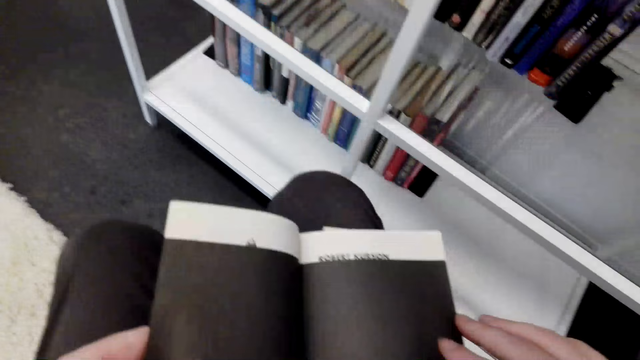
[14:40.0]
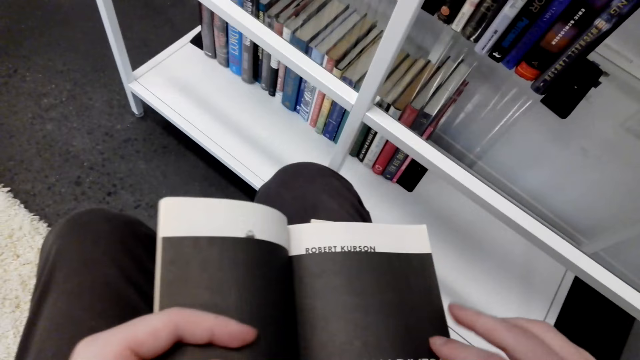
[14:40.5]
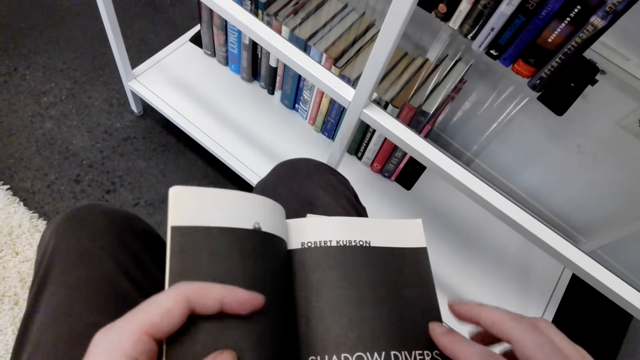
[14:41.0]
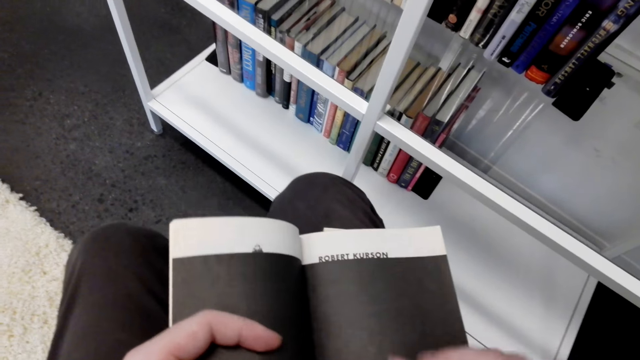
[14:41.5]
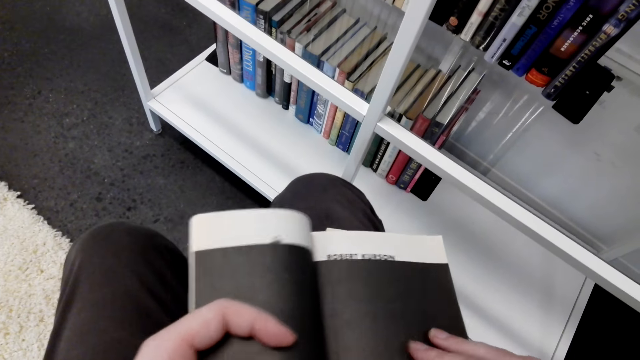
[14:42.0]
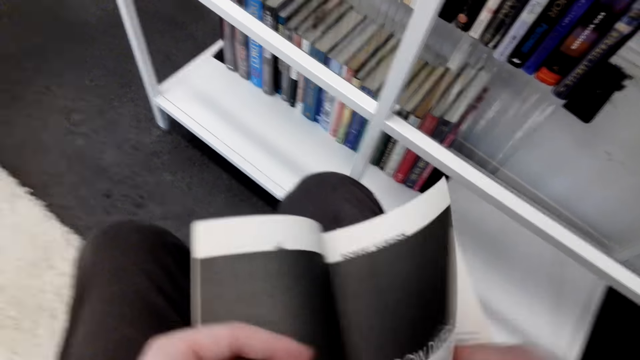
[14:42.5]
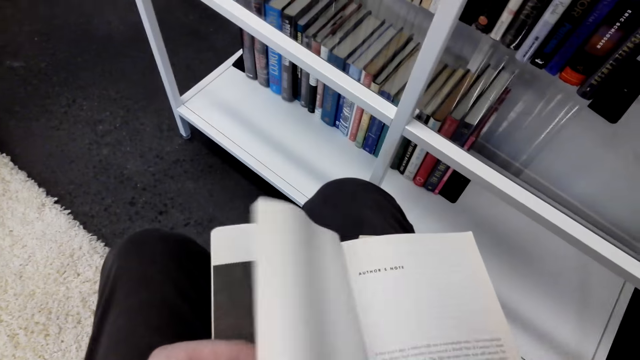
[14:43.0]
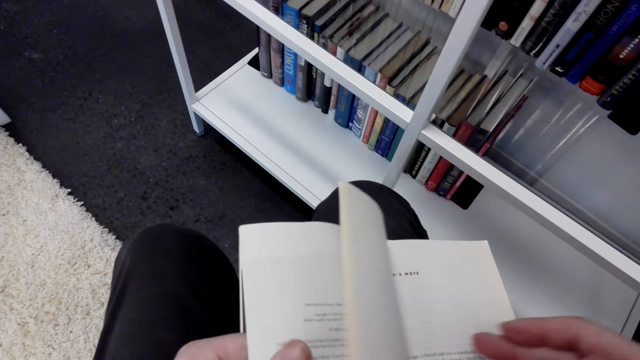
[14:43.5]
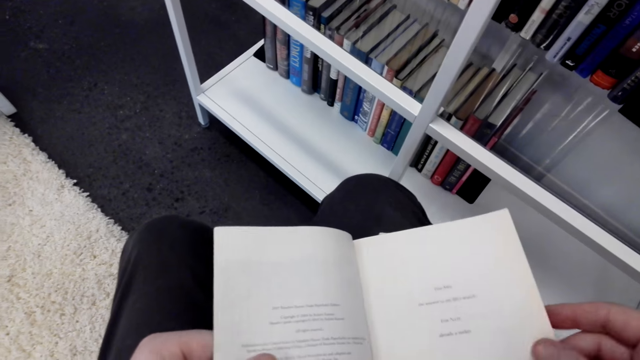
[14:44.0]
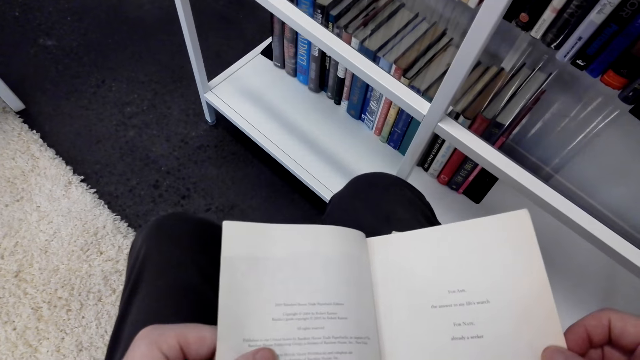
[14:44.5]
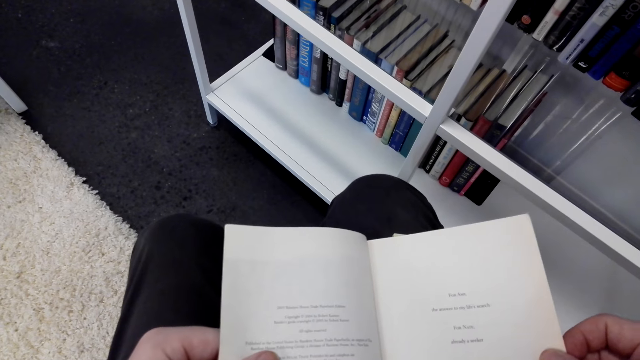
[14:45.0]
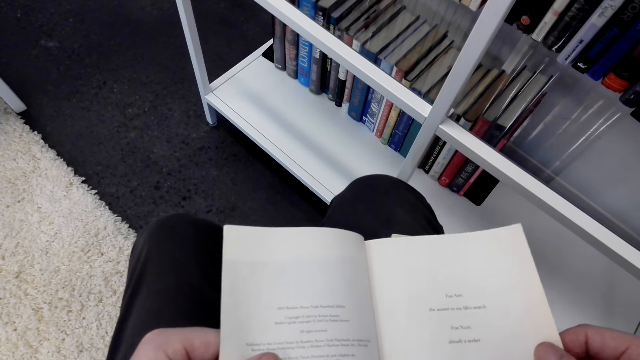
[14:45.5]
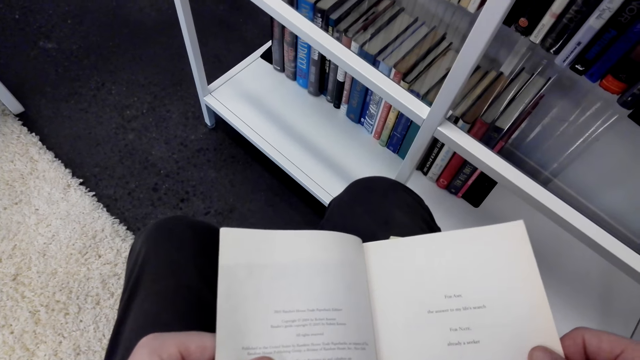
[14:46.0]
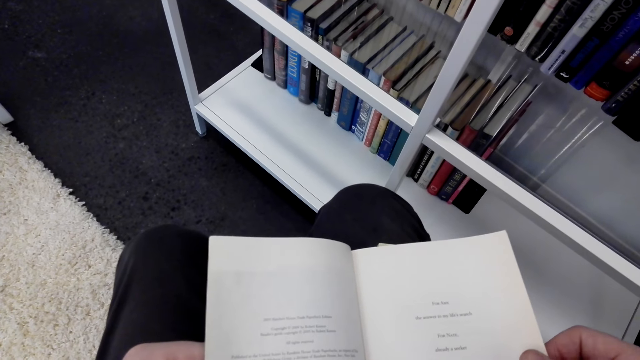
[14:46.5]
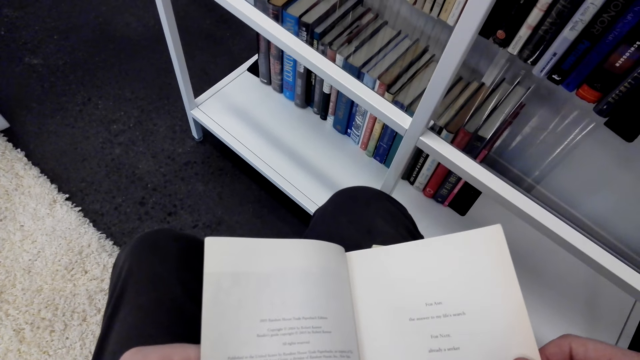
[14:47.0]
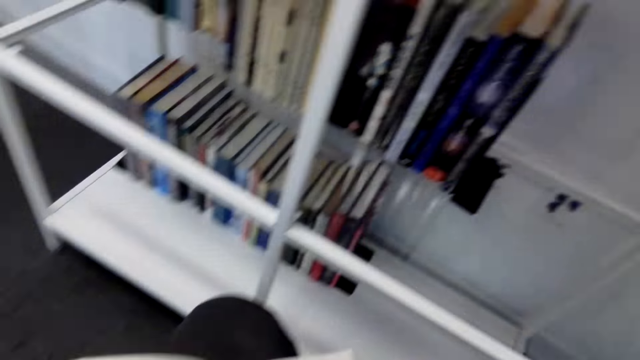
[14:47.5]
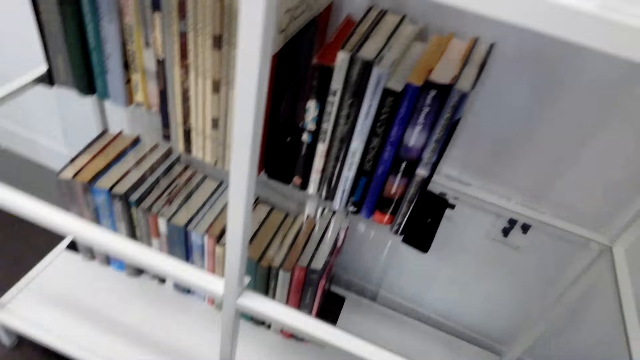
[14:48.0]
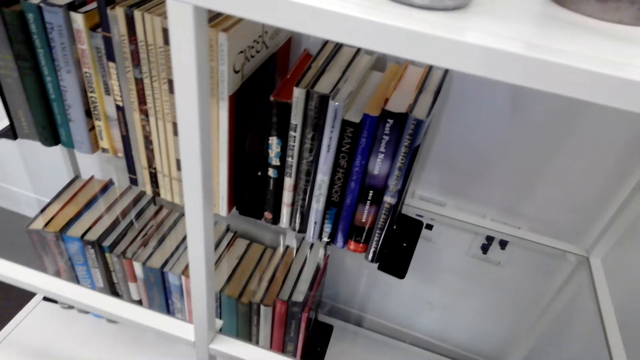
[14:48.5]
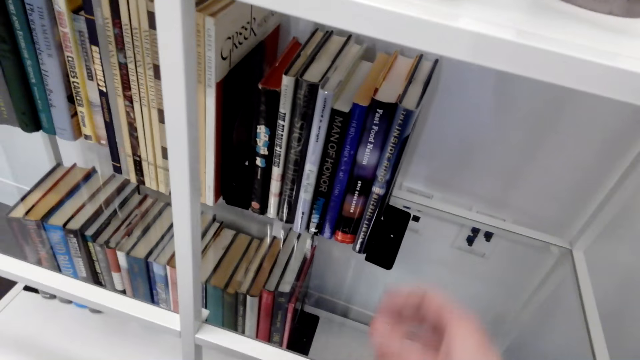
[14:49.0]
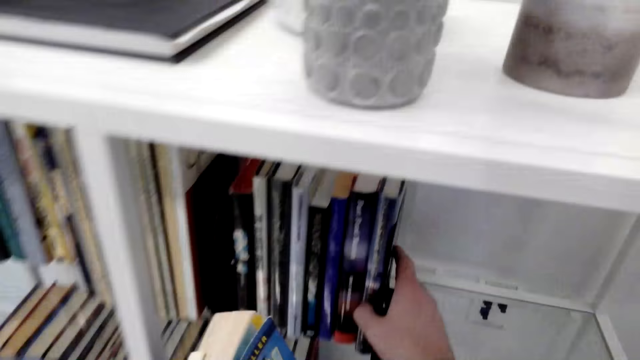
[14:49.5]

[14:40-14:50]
The camera wearer opens the book pages. They read the book.

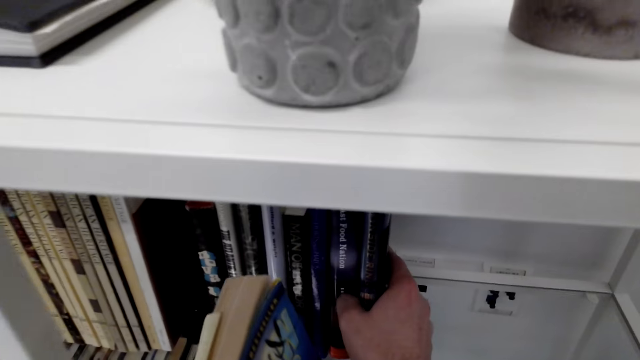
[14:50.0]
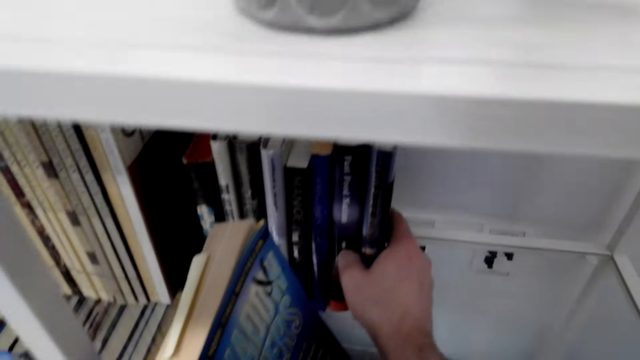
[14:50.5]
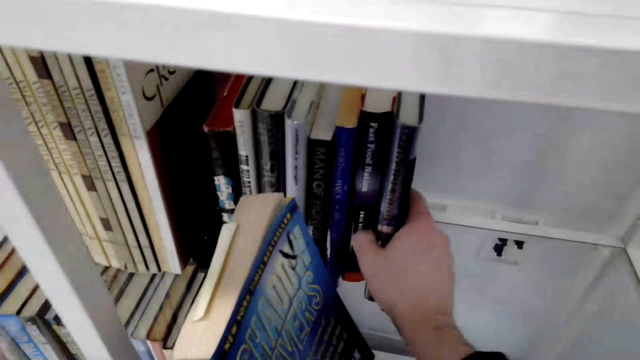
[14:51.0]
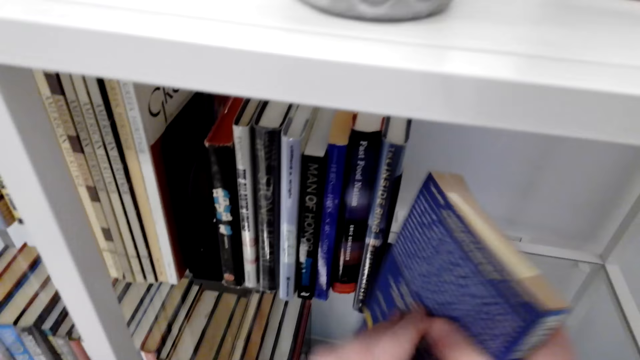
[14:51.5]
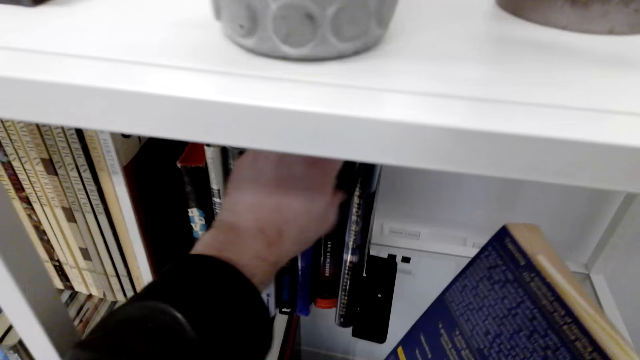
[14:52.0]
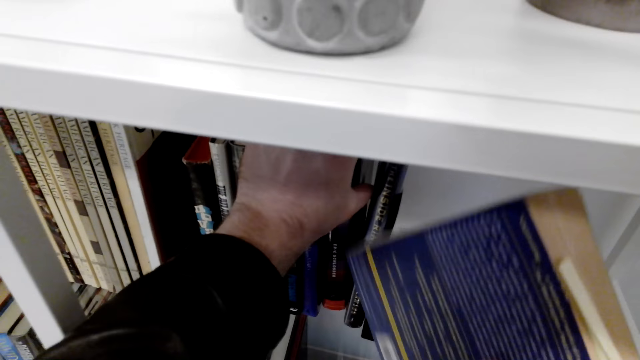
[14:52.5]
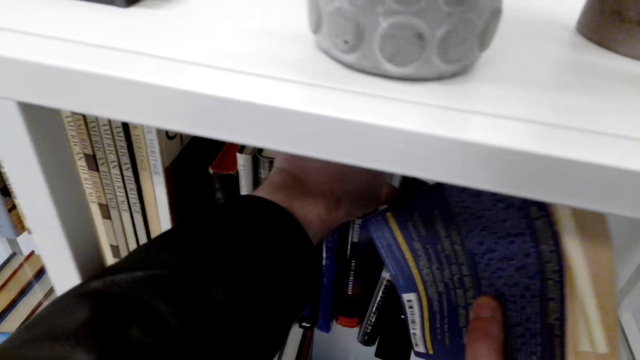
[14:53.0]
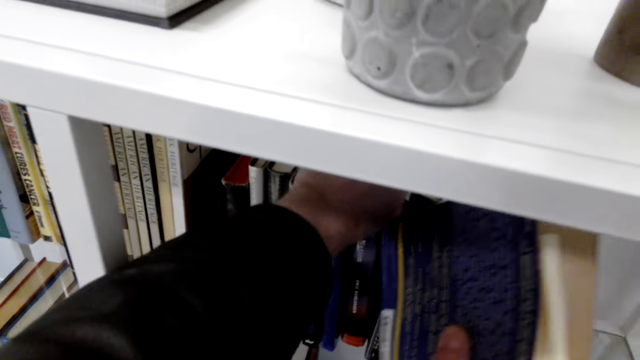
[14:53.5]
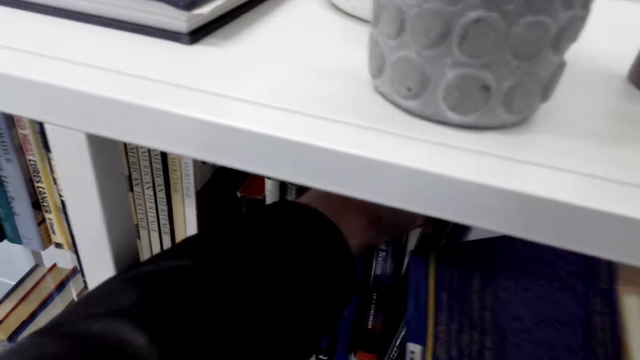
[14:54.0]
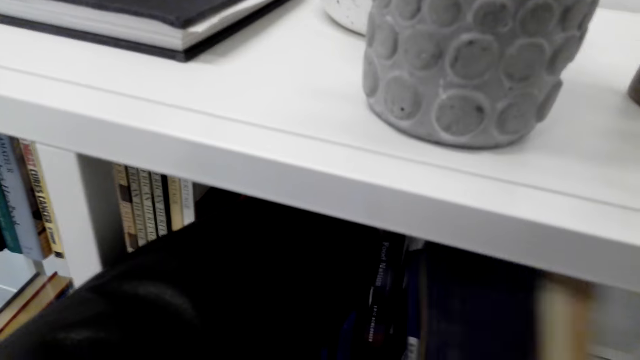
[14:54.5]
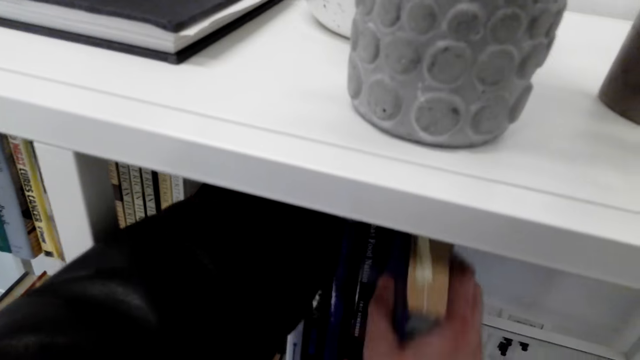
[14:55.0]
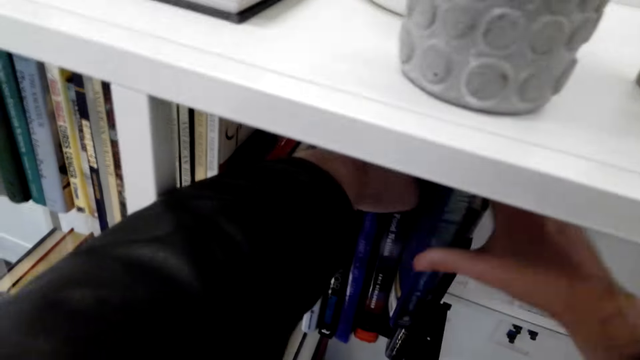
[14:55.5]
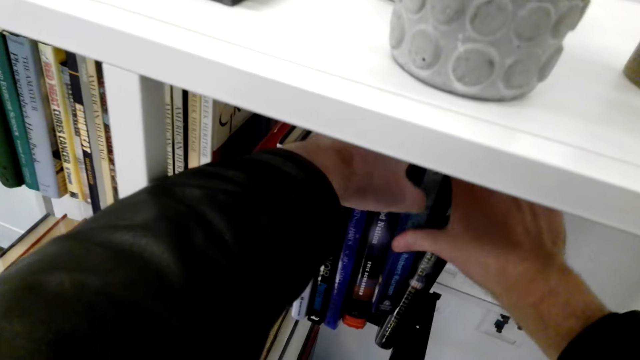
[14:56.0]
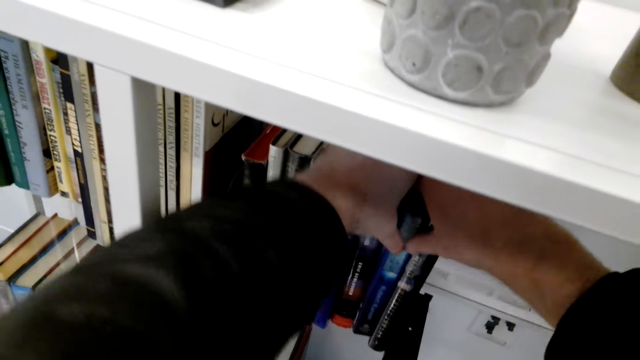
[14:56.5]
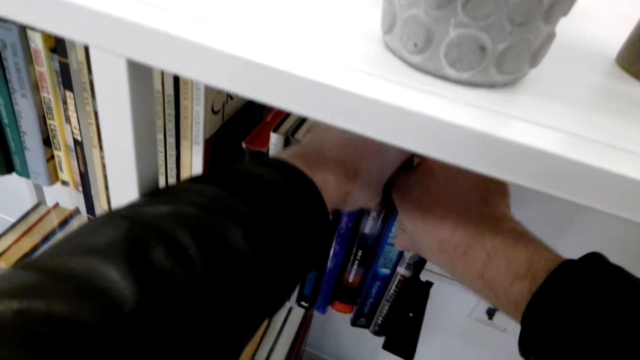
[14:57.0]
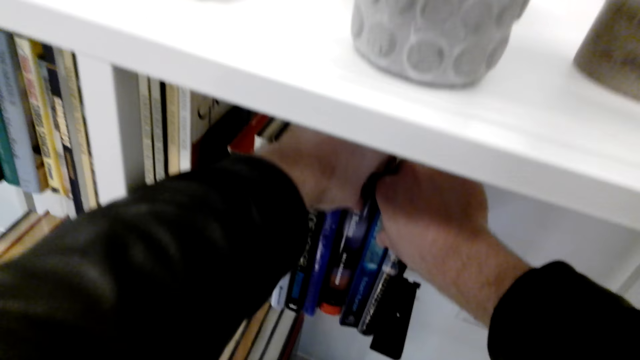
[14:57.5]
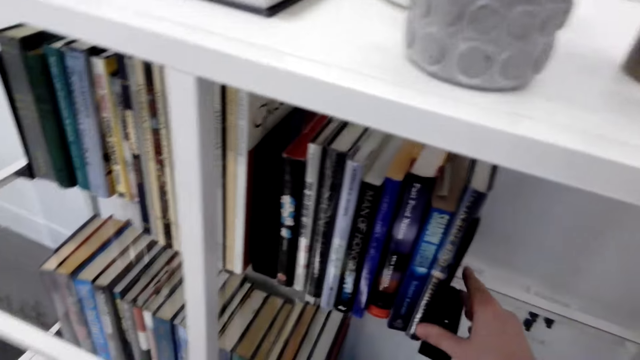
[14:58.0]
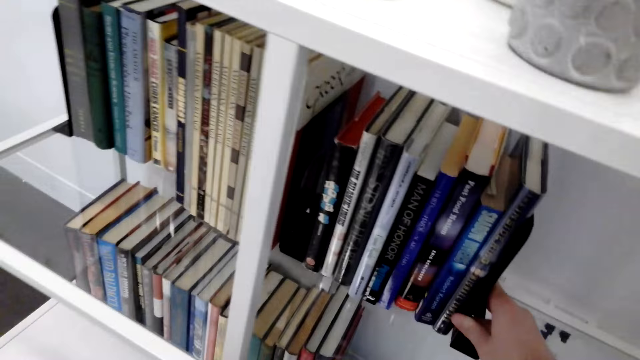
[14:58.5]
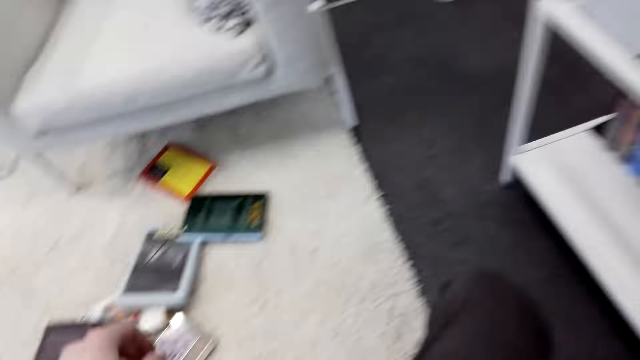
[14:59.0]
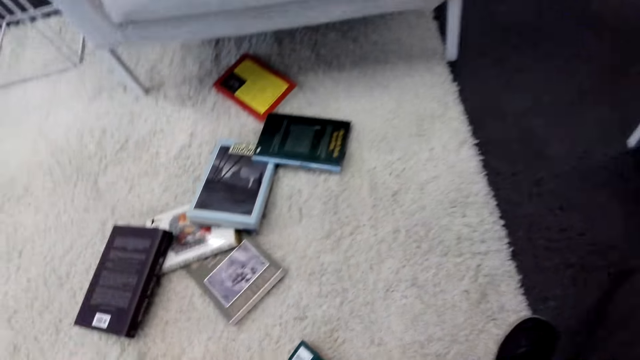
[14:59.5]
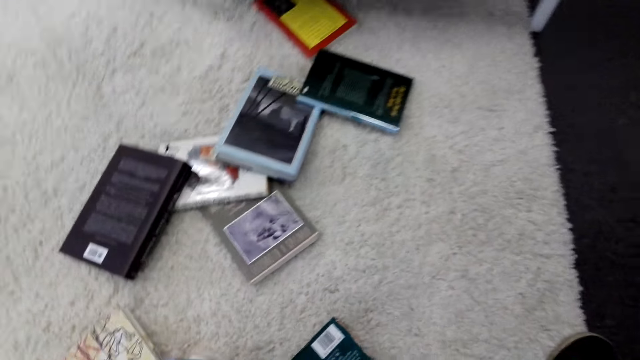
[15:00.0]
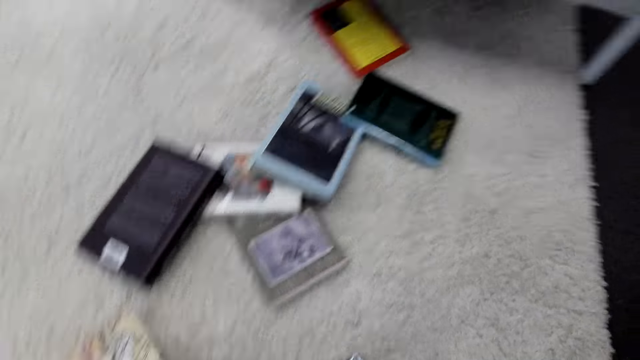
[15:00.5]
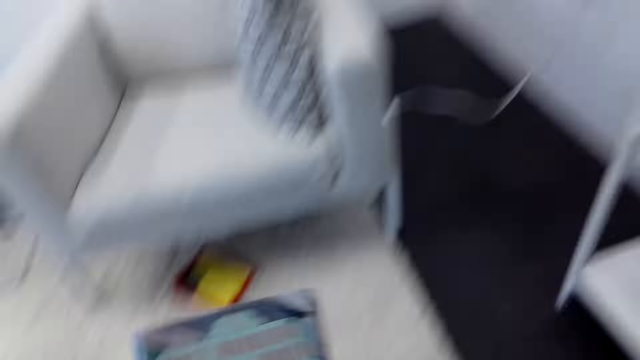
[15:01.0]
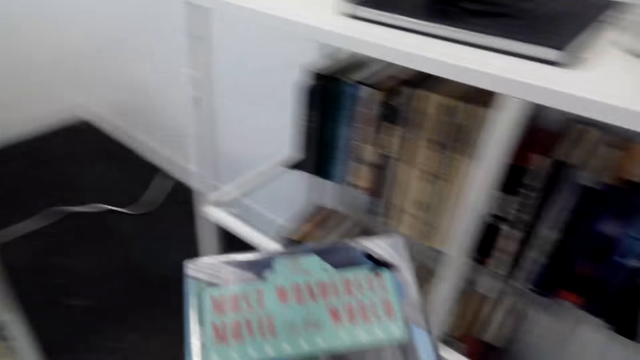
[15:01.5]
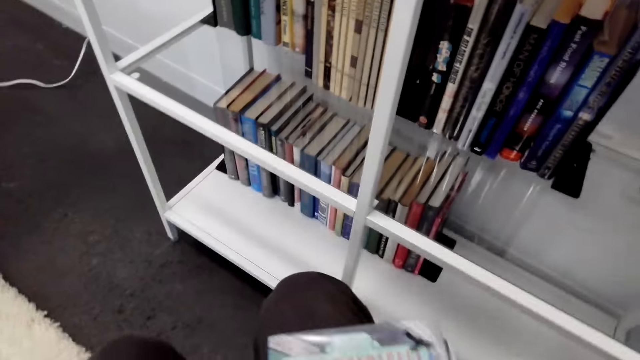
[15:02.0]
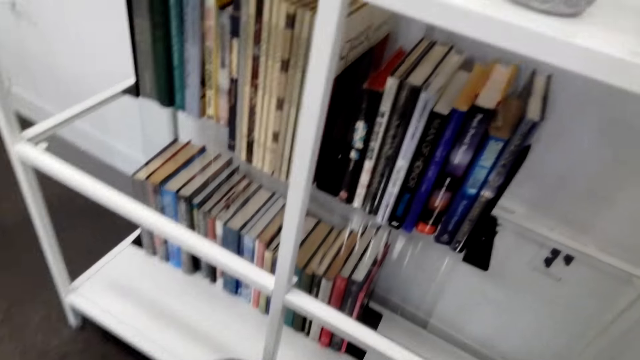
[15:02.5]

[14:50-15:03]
The camera wearer places the book on the shelf. They pick another book from the floor.
